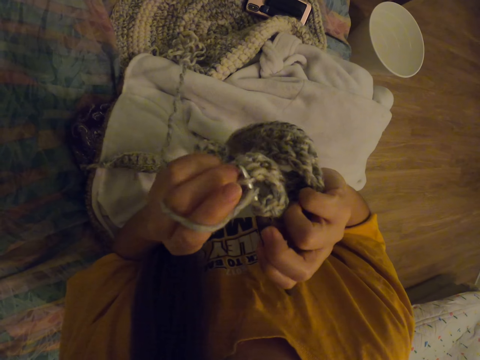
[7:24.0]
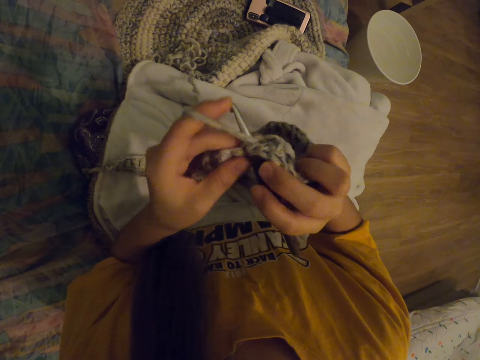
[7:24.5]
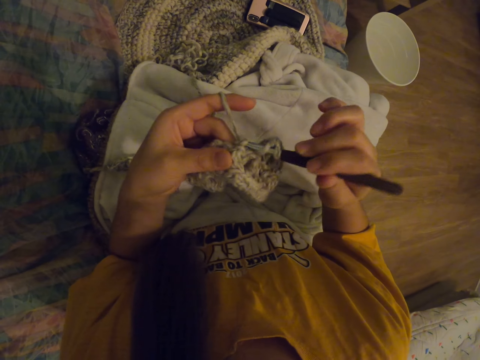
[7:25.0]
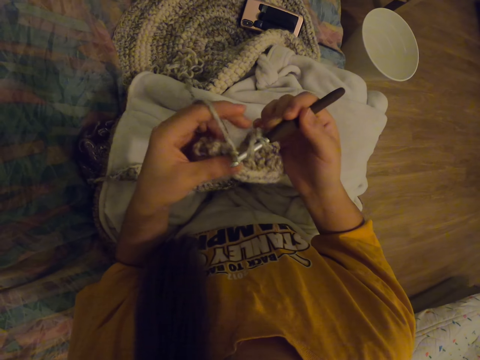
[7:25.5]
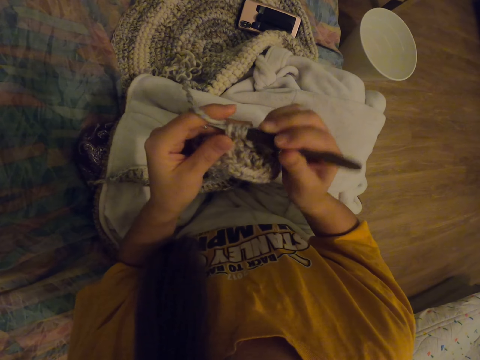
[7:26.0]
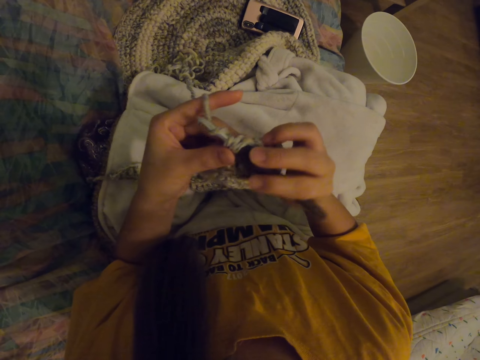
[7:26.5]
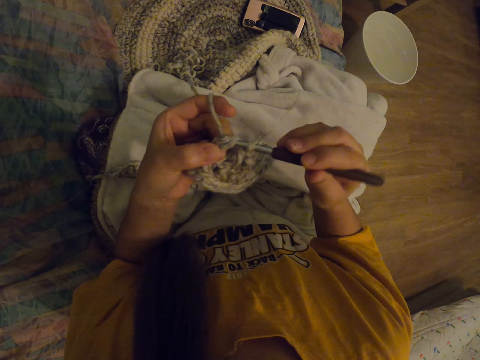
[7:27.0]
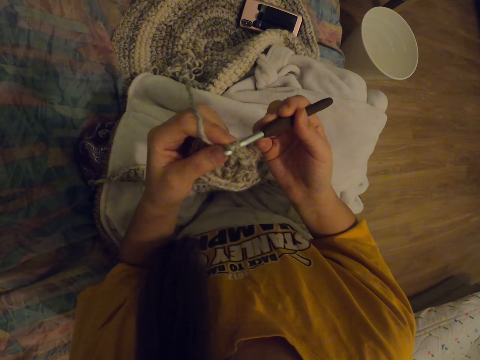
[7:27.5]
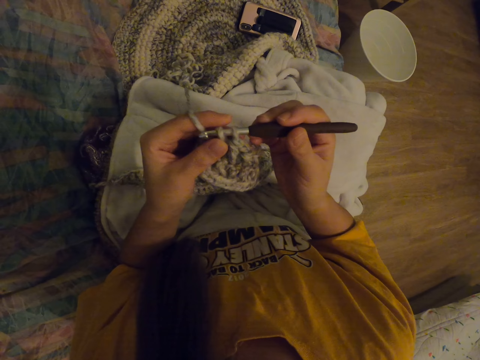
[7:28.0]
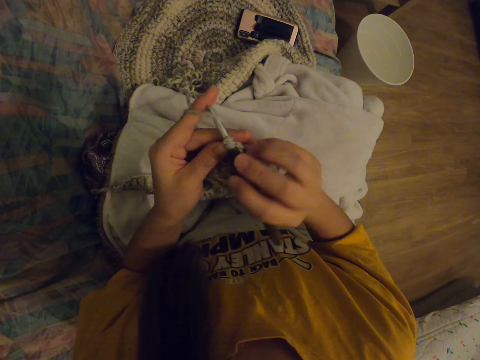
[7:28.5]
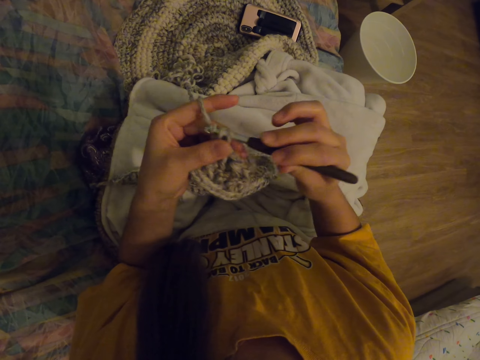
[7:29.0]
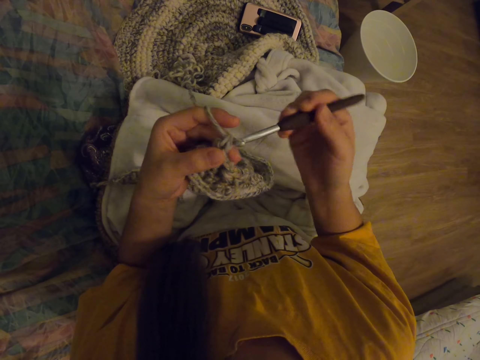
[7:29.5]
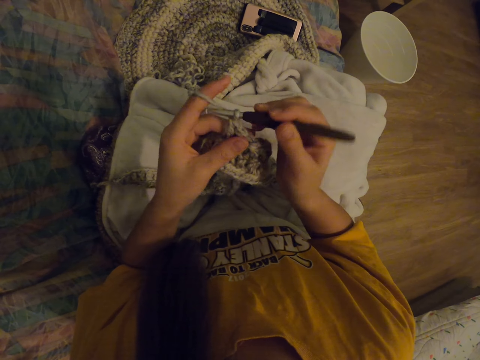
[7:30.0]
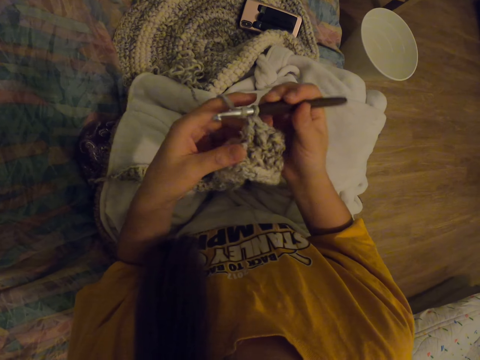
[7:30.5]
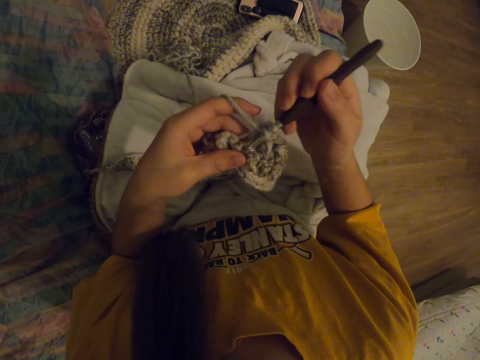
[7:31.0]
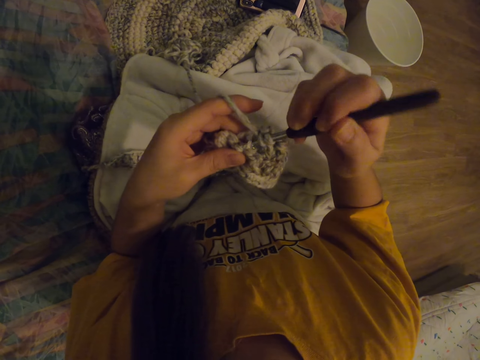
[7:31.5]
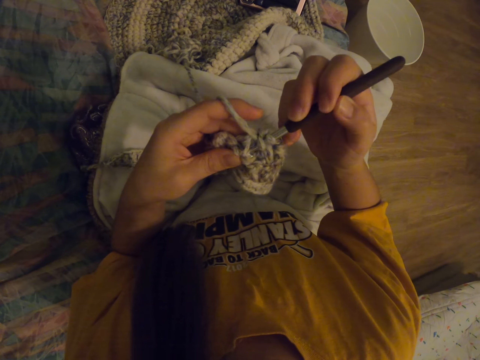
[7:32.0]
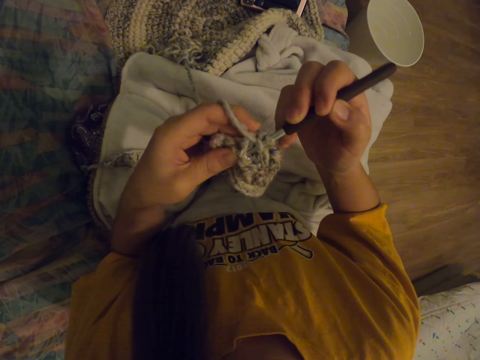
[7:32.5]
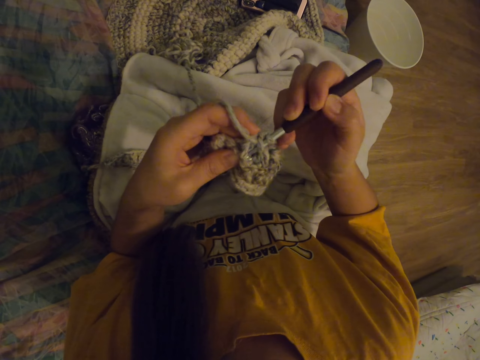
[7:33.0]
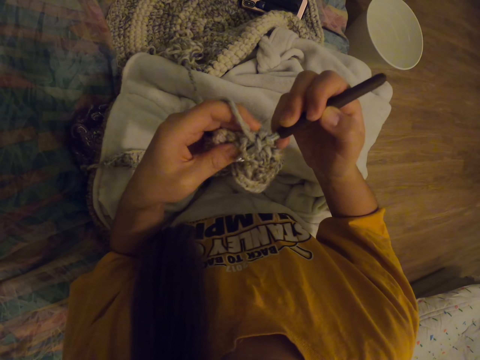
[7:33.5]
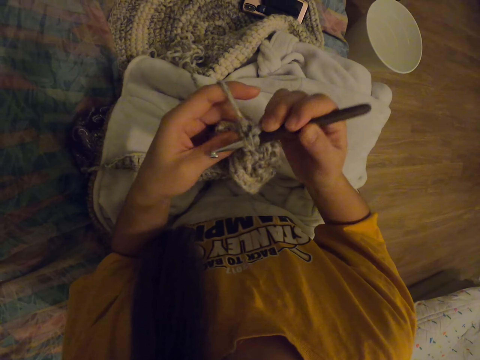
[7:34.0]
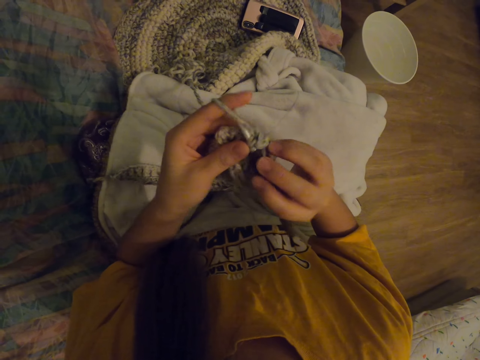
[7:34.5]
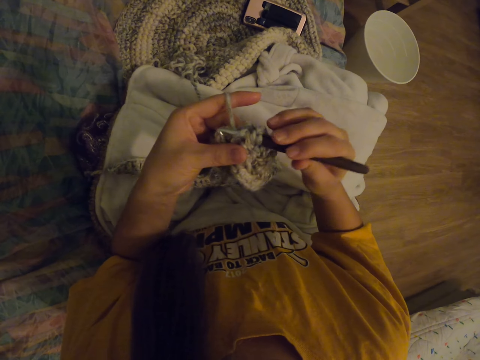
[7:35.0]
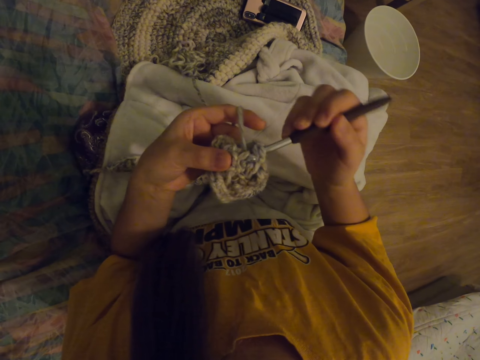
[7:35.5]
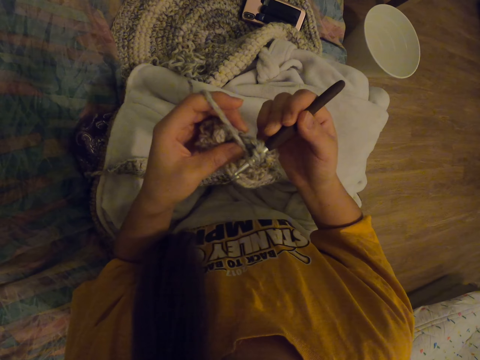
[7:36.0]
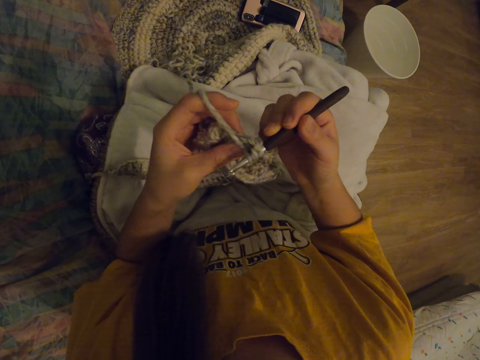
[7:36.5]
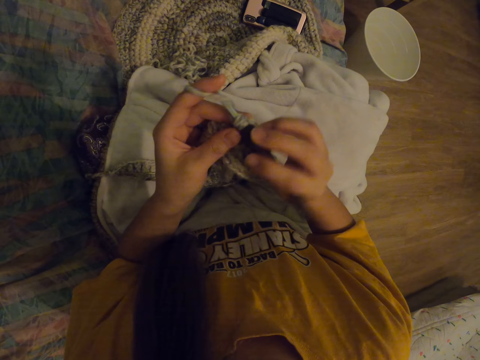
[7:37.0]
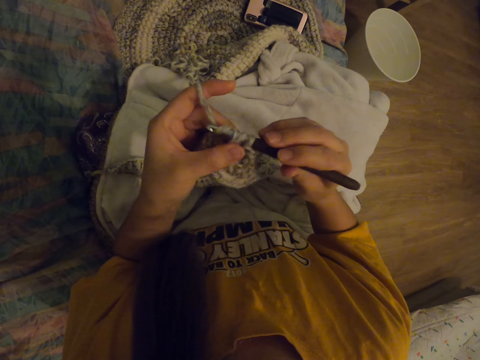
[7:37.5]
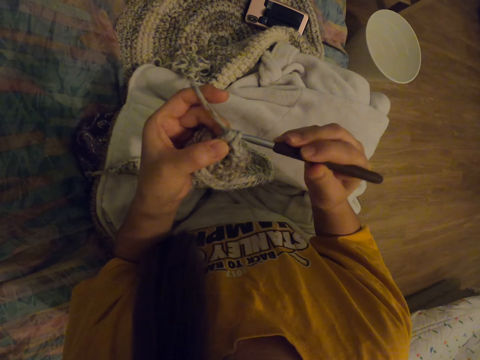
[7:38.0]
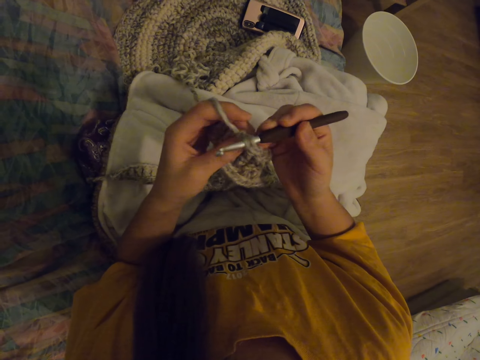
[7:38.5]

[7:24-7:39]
The camera wearer pulls a wool rope with a crochet hook needle. They insert the crochet hook needle into the woolen piece. They pull the wool rope with the crochet hook needle.

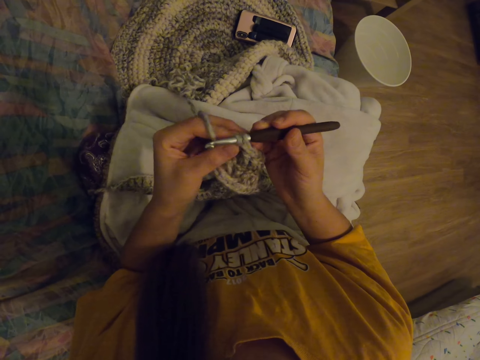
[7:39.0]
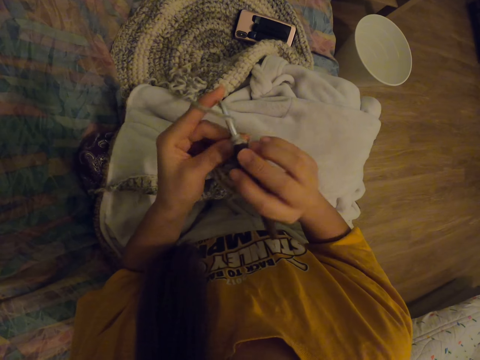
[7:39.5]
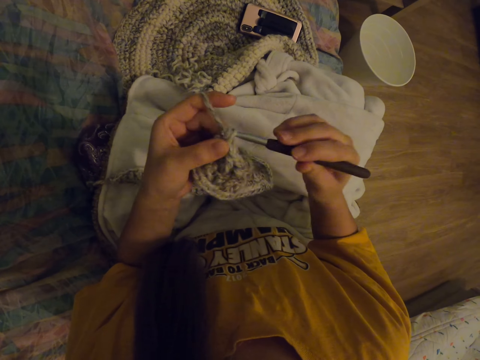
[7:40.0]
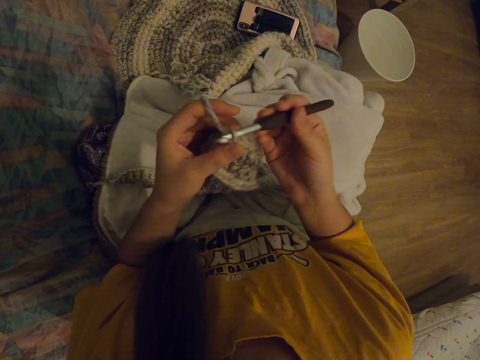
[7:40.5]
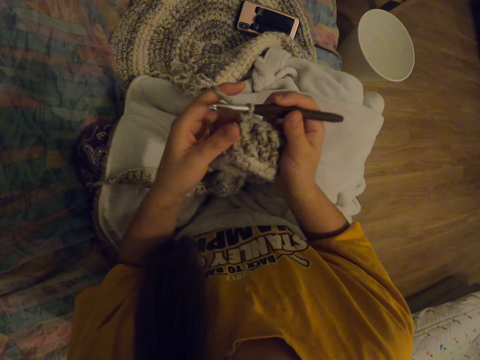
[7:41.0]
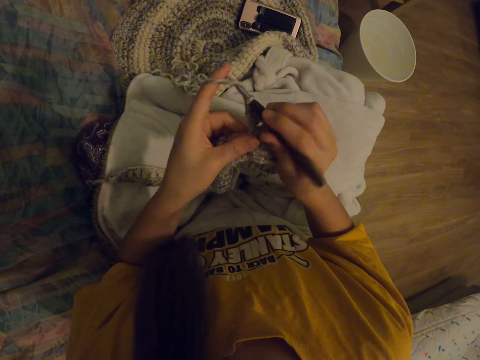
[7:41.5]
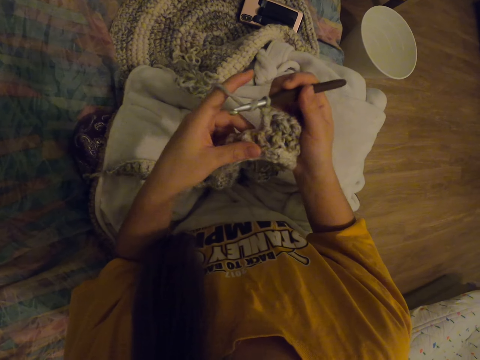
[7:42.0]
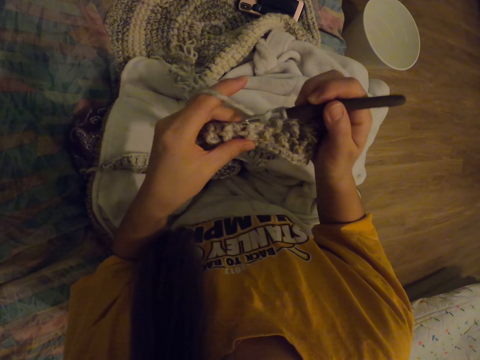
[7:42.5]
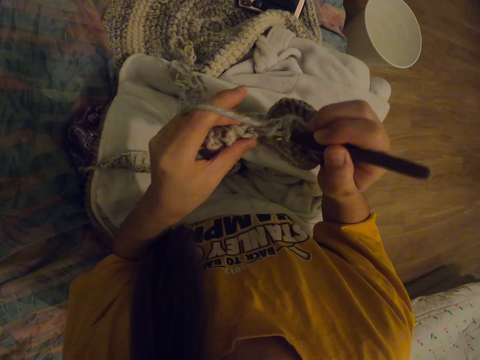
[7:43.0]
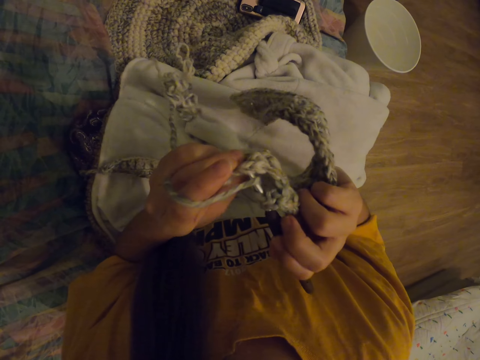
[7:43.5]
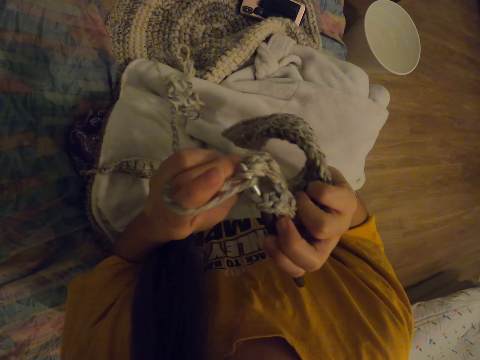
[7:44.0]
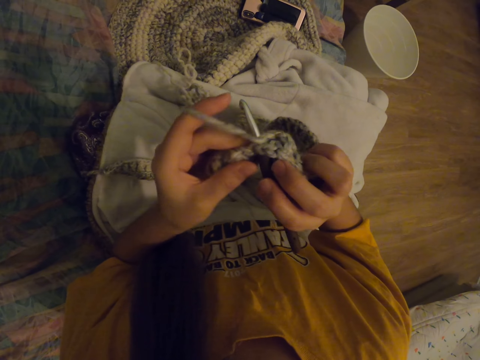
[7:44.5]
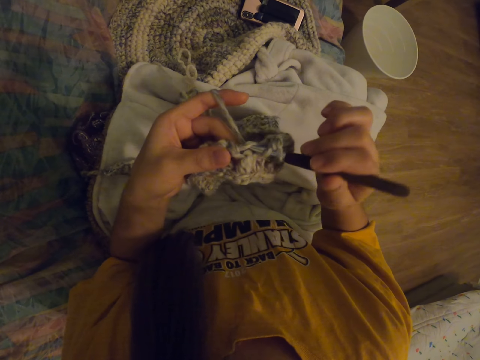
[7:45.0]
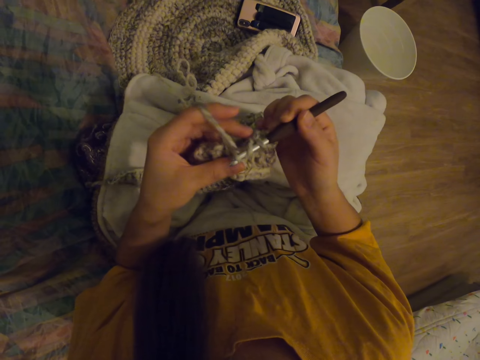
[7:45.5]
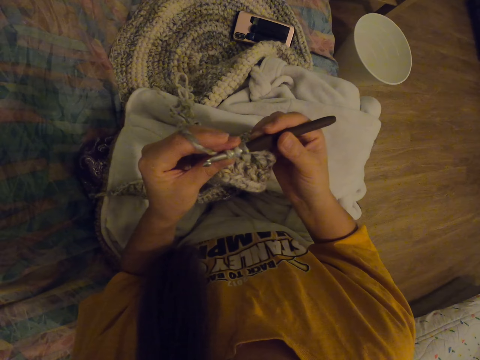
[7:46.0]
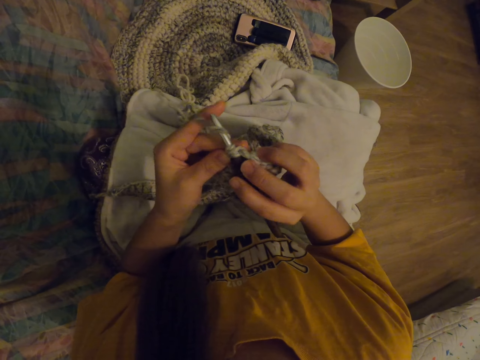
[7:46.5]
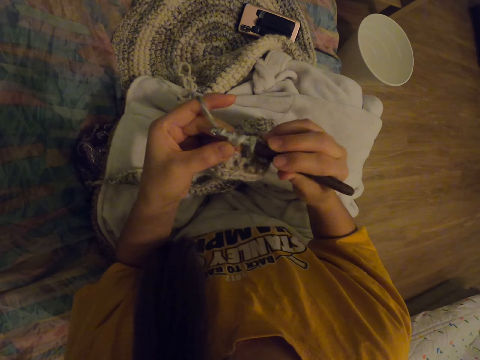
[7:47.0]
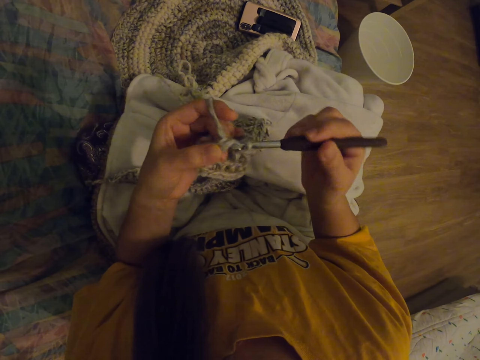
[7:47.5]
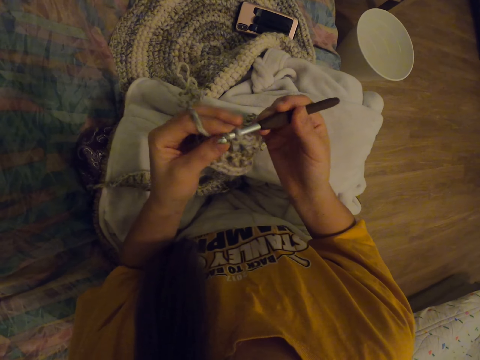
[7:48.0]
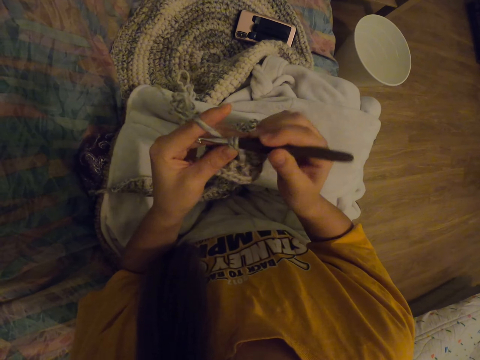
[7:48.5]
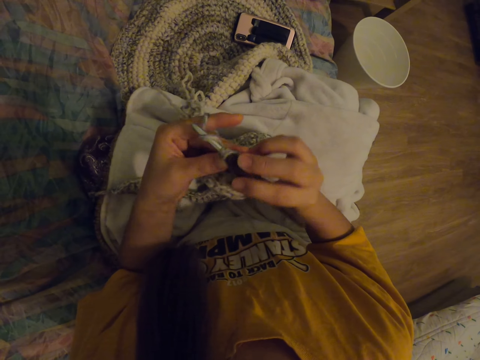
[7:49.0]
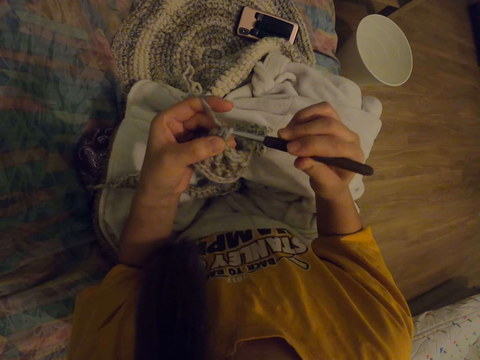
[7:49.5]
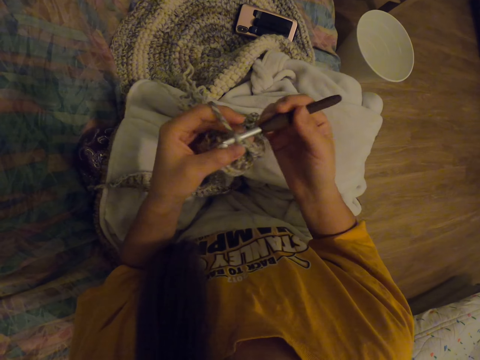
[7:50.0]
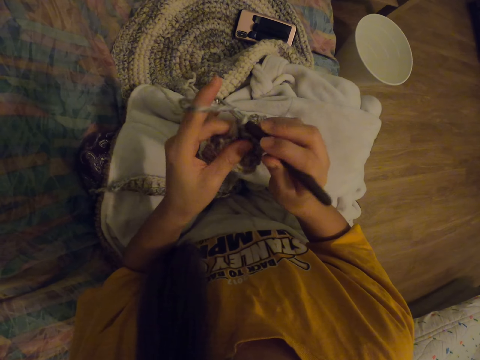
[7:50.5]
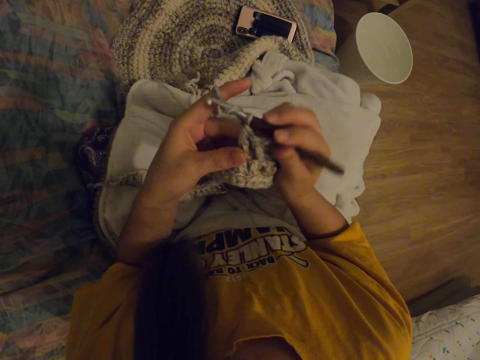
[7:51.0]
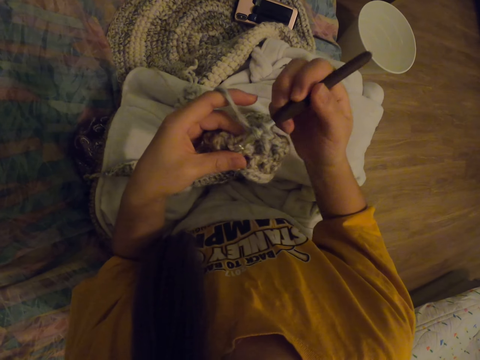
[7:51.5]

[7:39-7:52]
The camera wearer inserts the crochet hook needle into the woolen piece. They pull a wool rope with the crochet hook needle.
